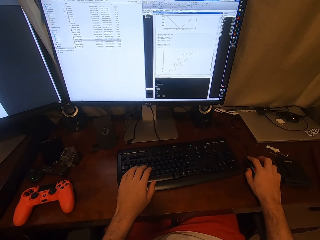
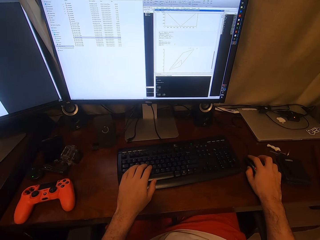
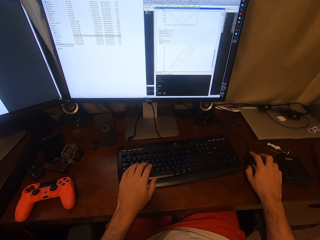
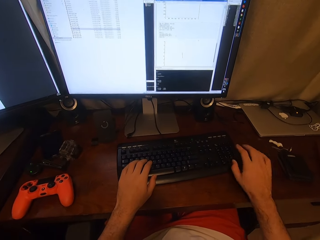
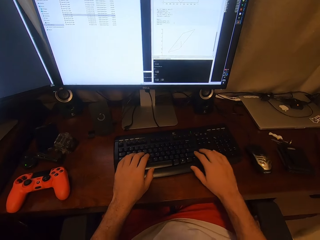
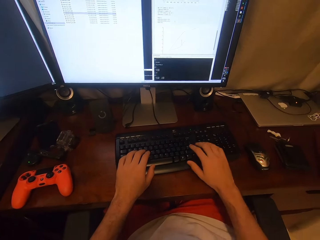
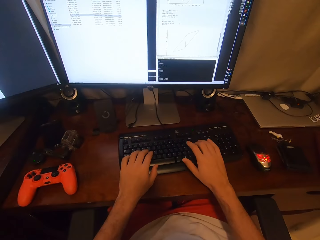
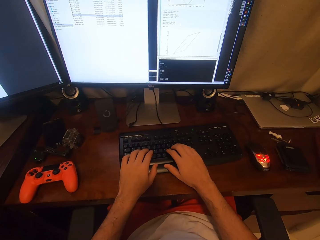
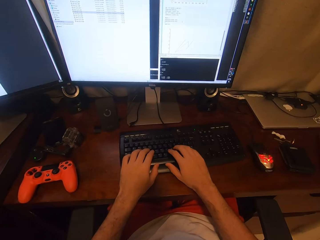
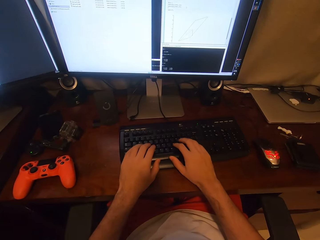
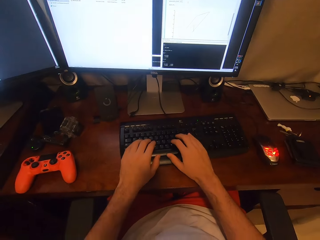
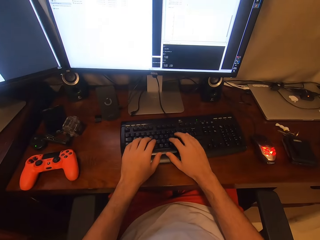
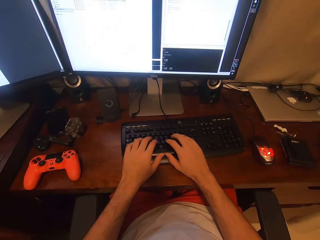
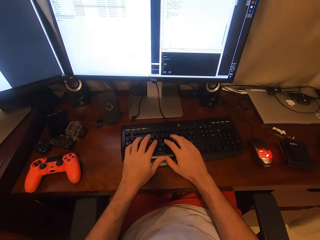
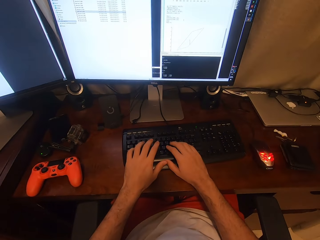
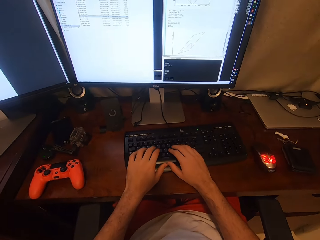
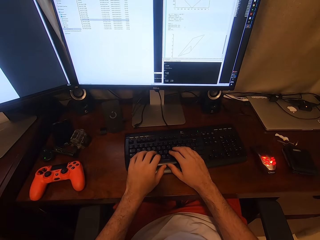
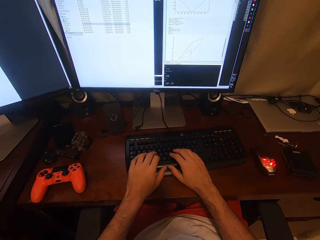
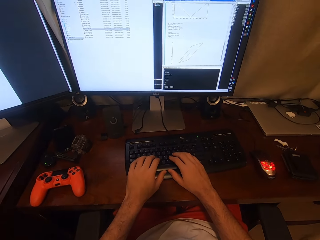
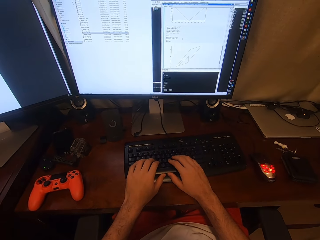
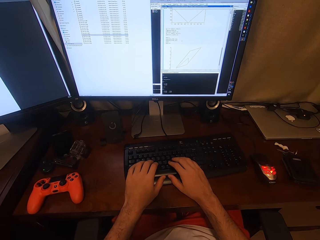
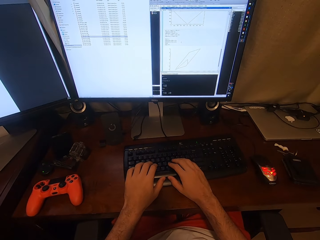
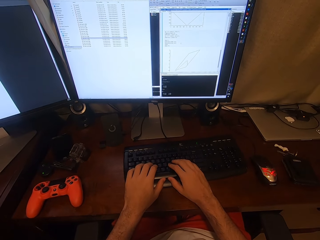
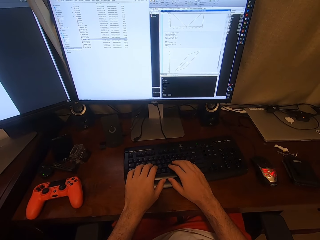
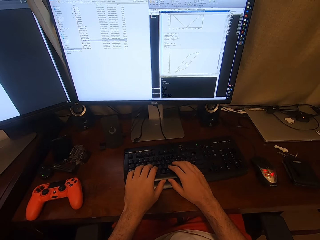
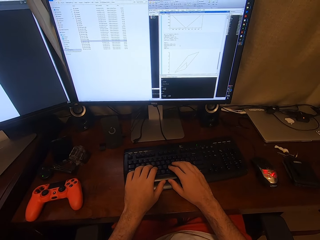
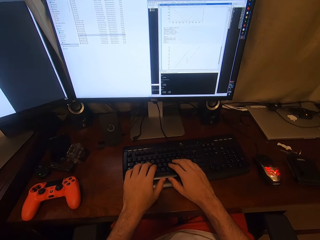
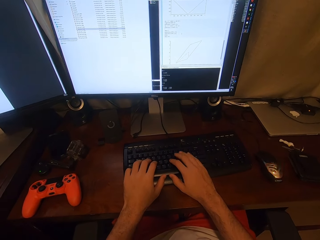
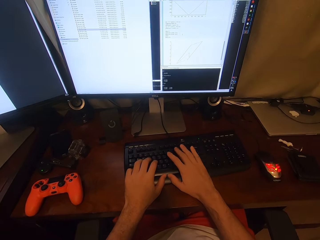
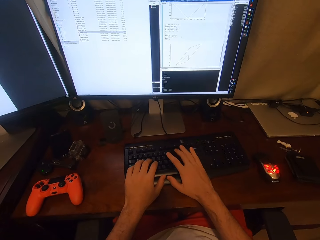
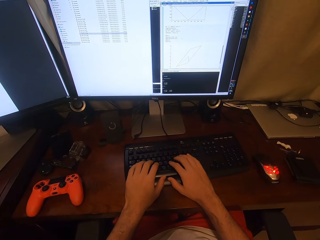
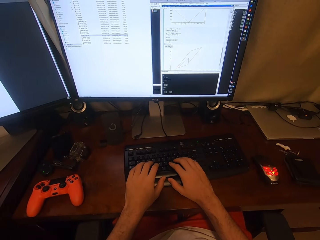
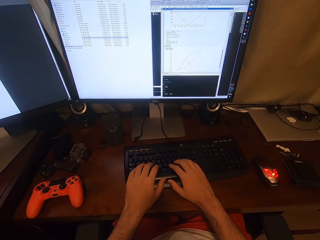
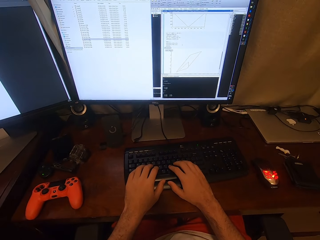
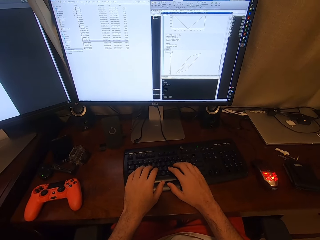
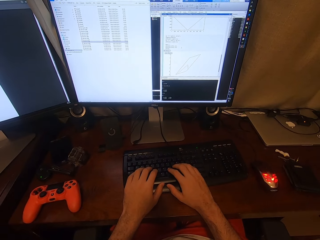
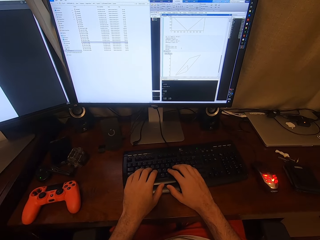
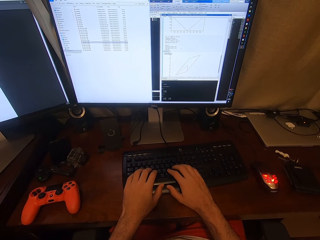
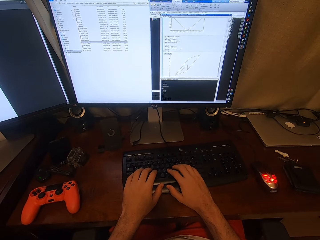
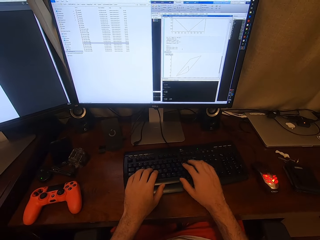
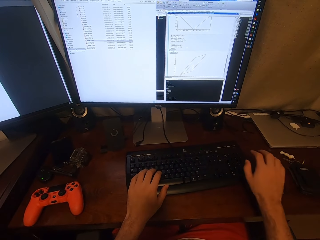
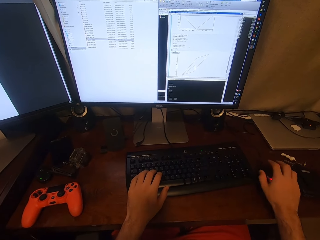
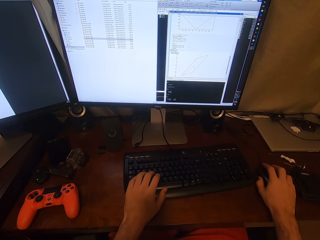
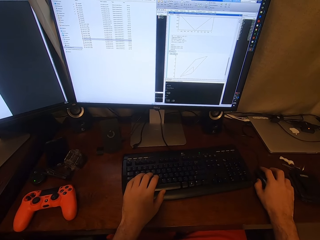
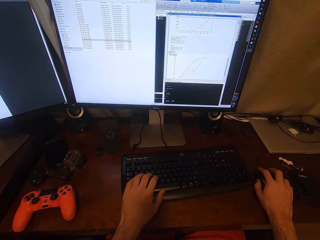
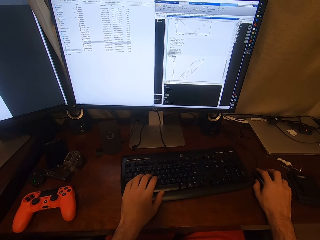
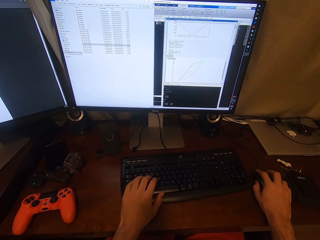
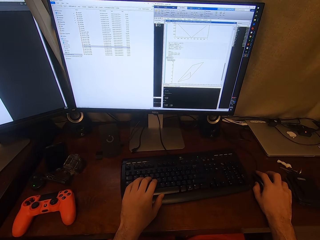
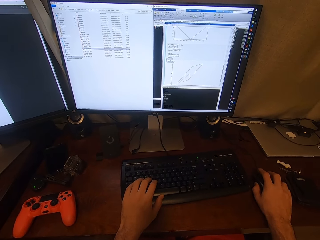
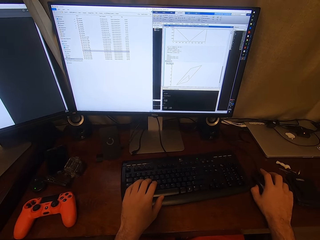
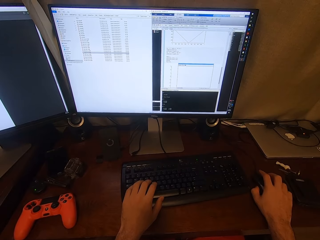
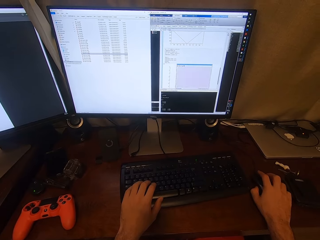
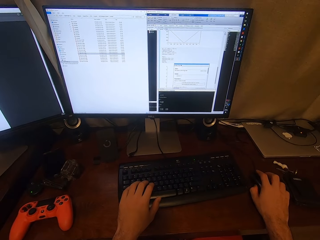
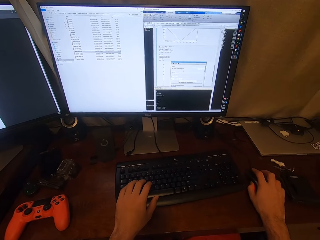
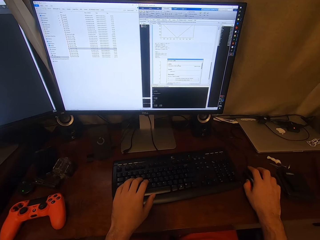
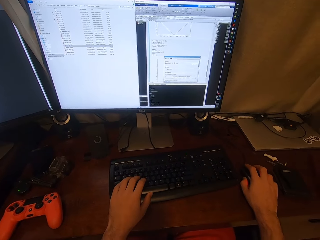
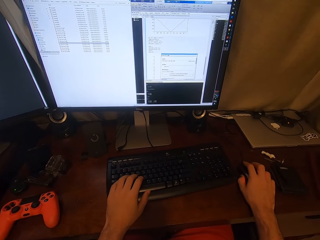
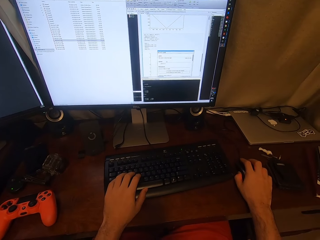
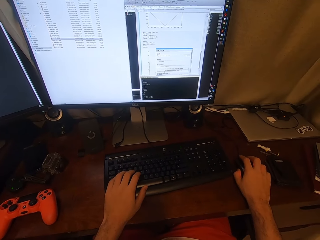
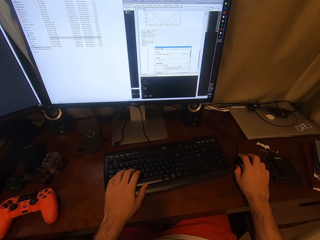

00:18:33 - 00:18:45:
The camera wearer types on the keyboard. They stare at the computer. They sing. They grab a remote control with the right hand. They click on the mouse. They sing.

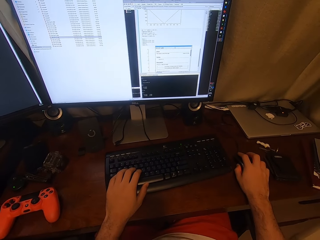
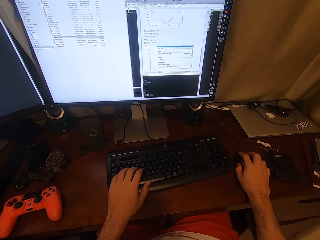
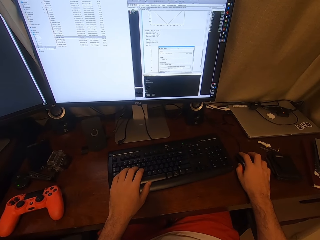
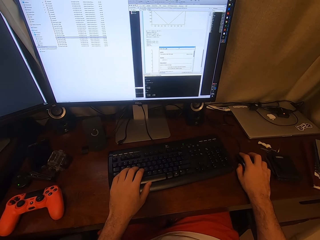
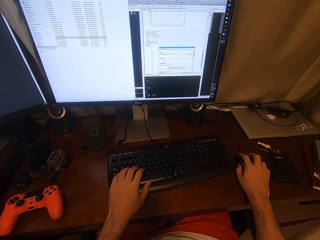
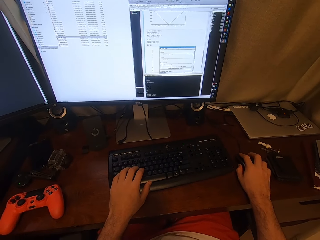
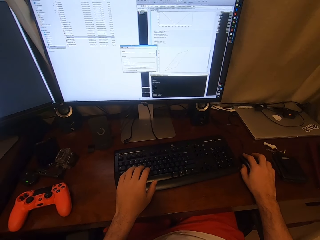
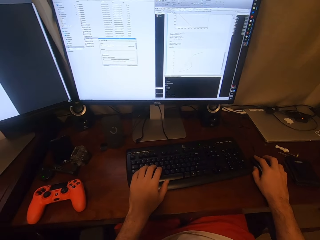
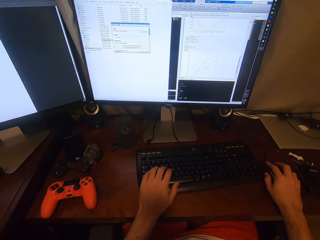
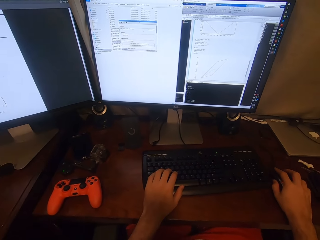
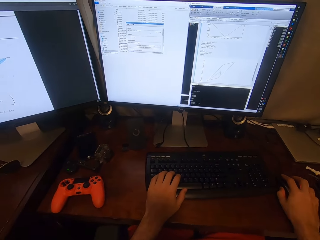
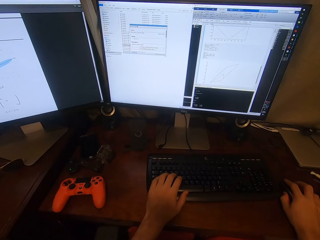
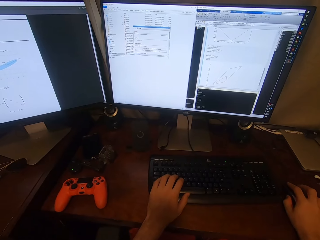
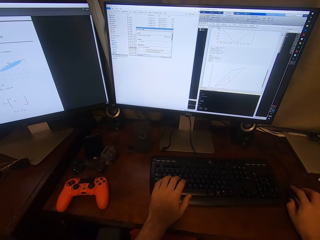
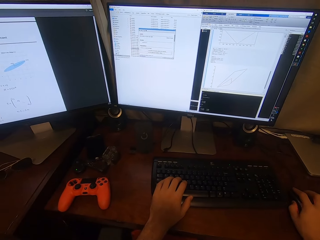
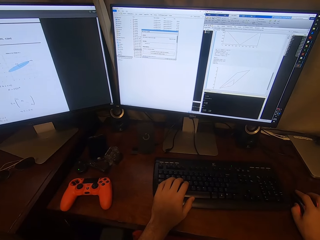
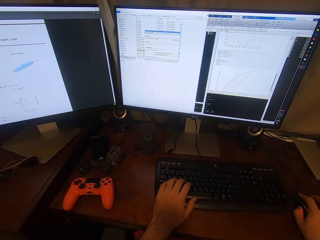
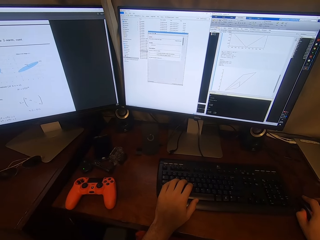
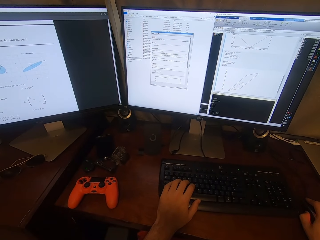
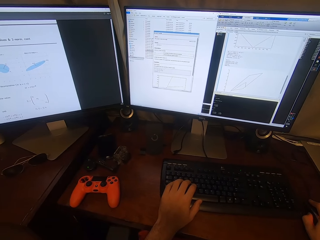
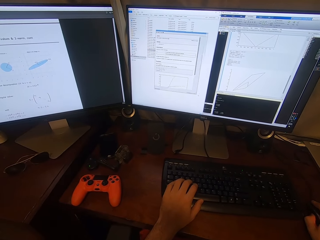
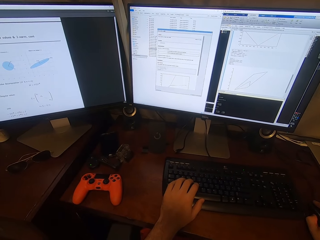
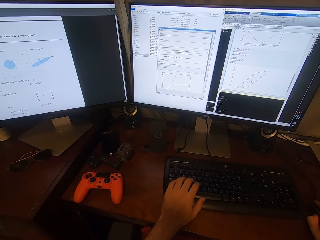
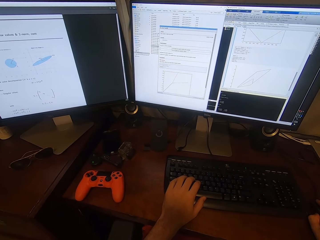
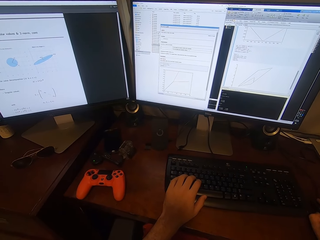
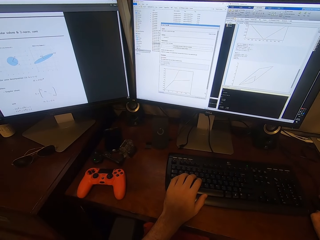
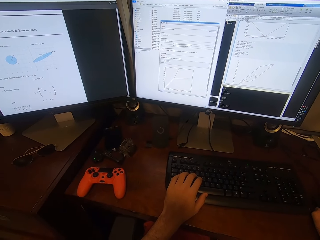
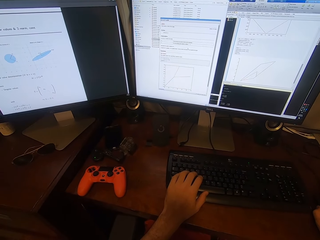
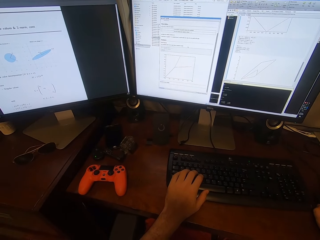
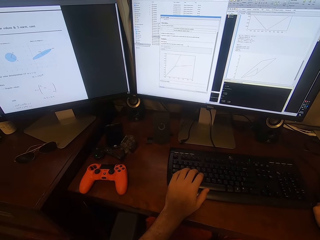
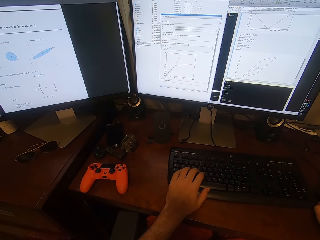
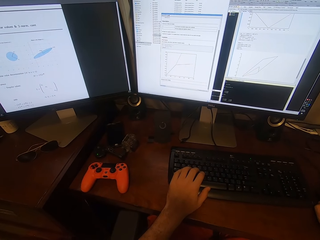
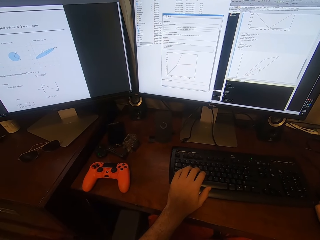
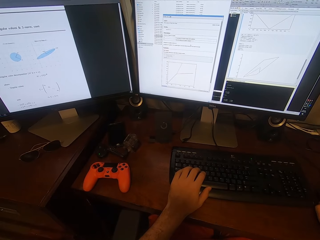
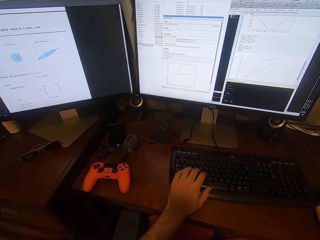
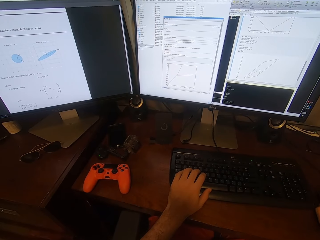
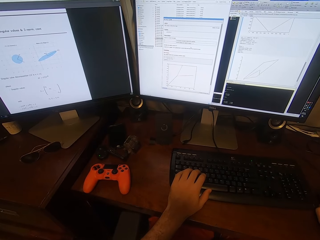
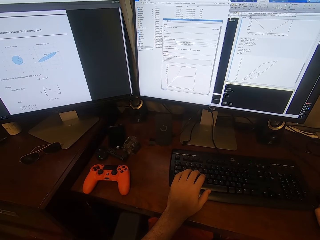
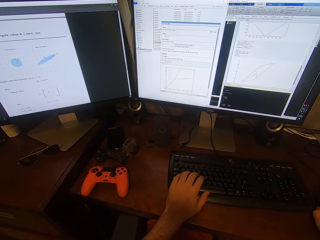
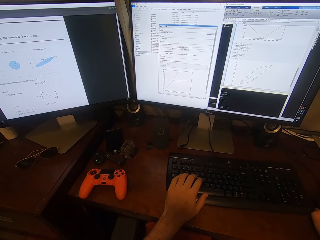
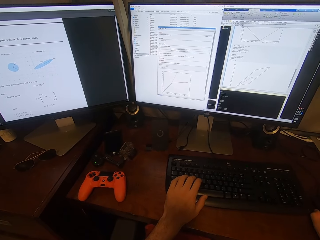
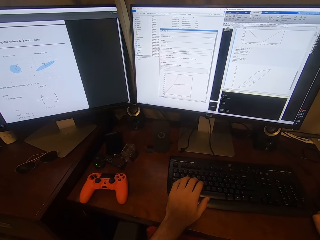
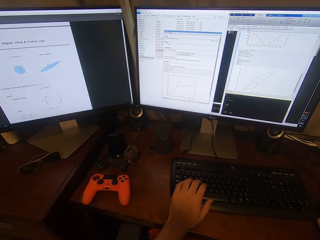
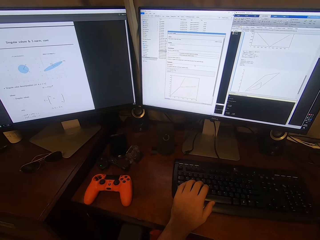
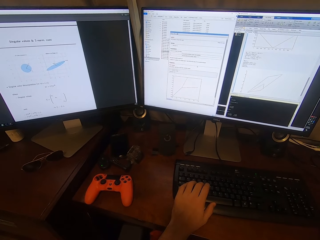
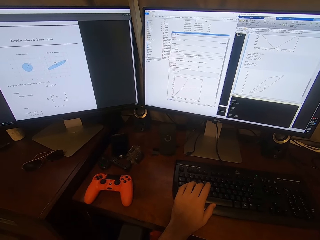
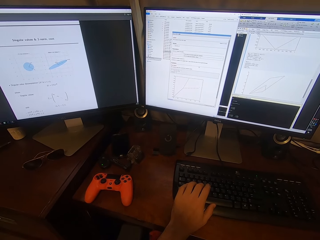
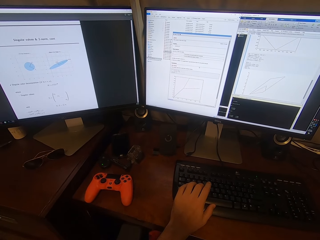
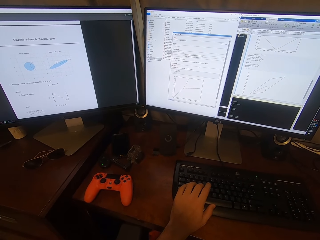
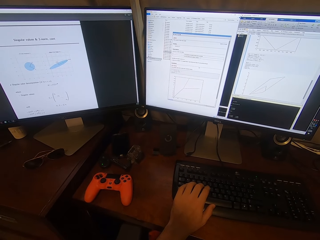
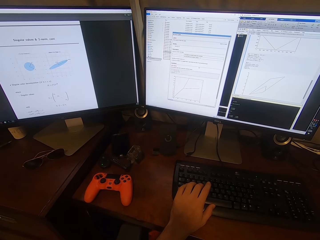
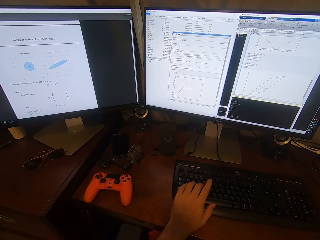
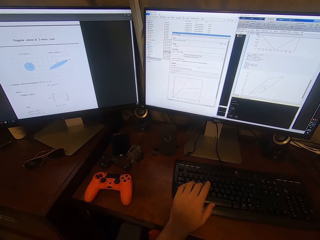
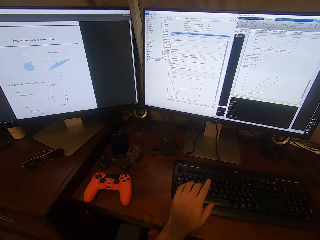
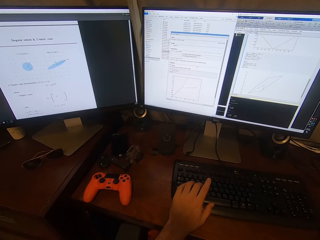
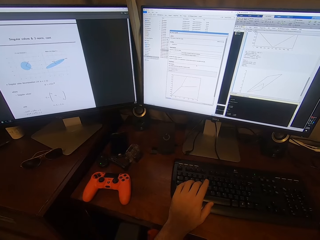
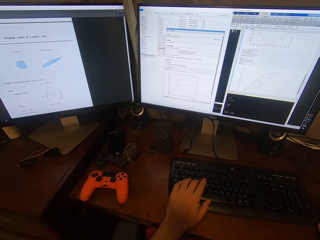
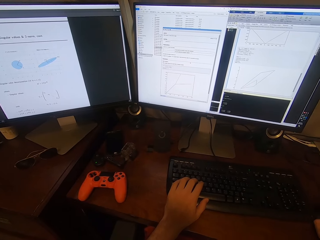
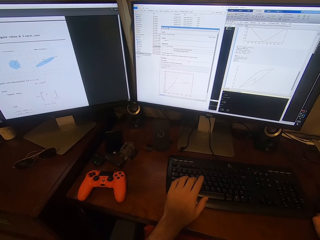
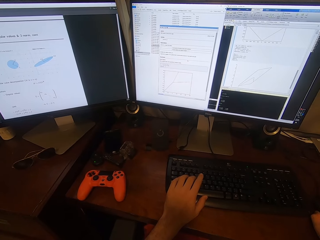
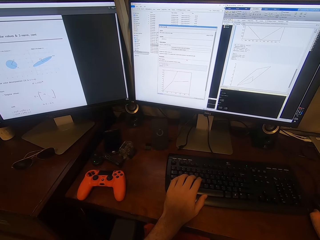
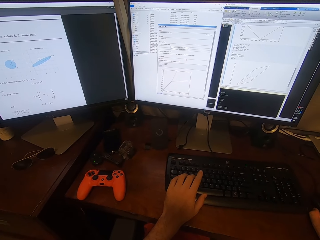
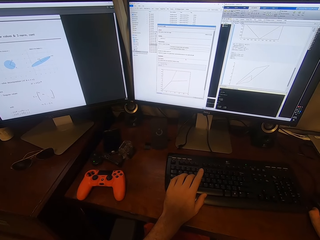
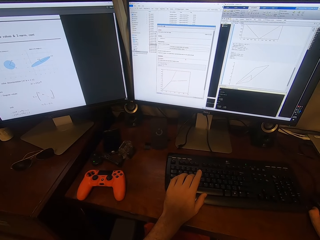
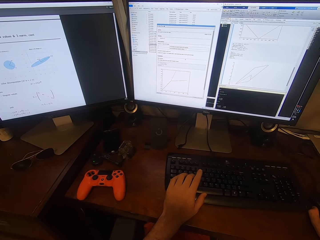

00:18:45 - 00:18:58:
The camera wearer operates the computer. They look around. They stare at the computer. They knock the keyboard with a finger.
